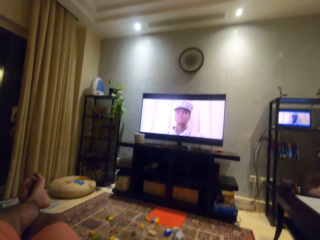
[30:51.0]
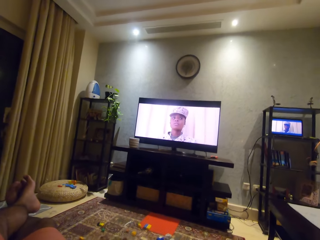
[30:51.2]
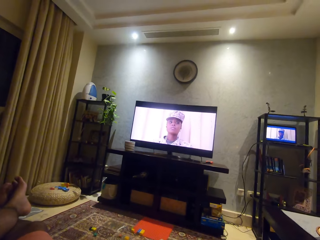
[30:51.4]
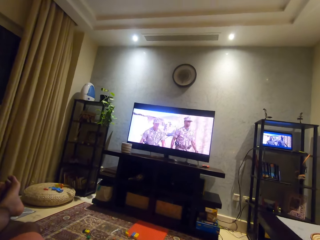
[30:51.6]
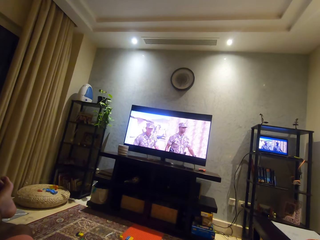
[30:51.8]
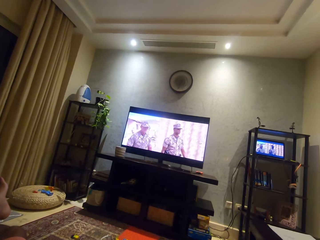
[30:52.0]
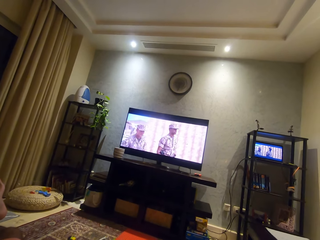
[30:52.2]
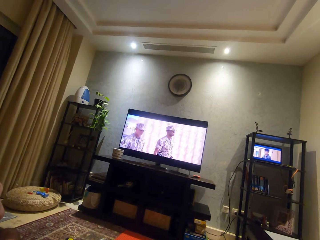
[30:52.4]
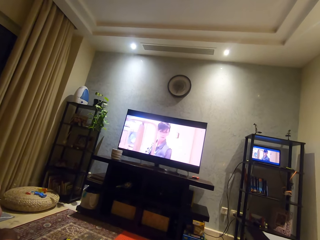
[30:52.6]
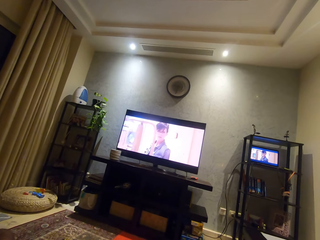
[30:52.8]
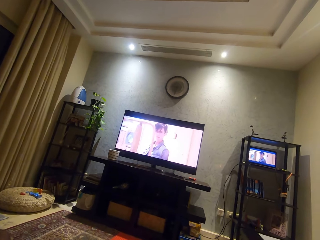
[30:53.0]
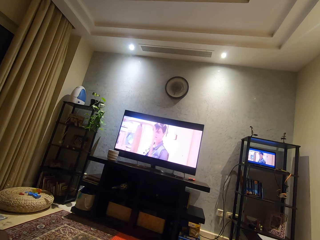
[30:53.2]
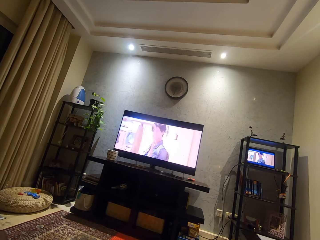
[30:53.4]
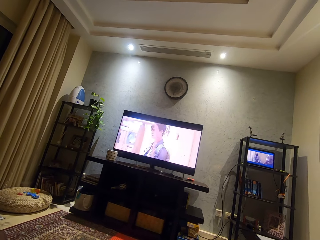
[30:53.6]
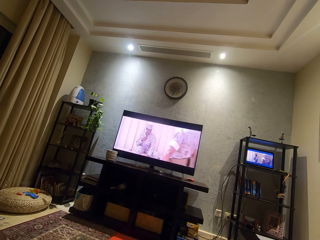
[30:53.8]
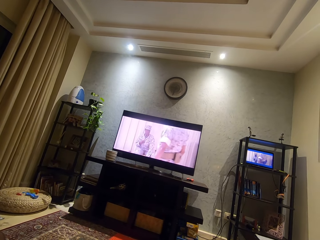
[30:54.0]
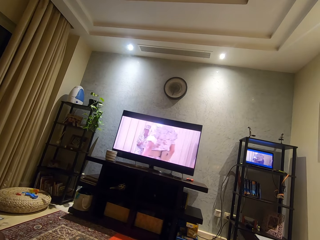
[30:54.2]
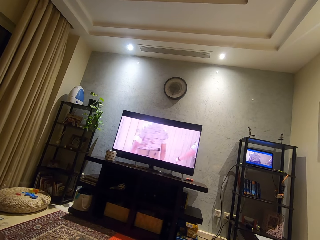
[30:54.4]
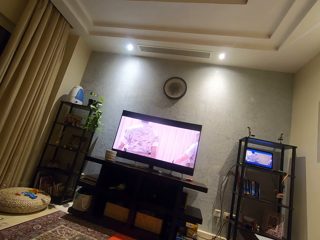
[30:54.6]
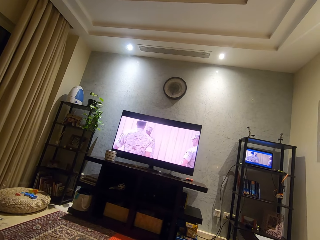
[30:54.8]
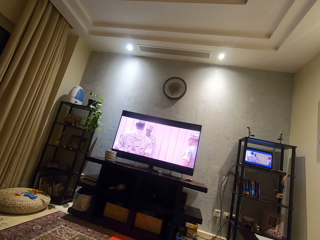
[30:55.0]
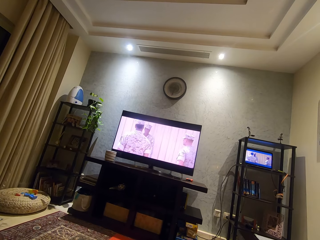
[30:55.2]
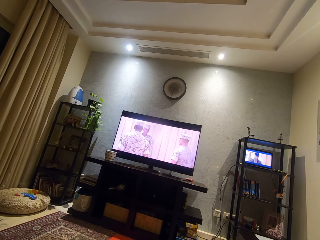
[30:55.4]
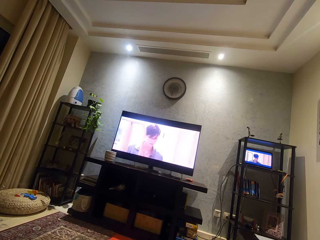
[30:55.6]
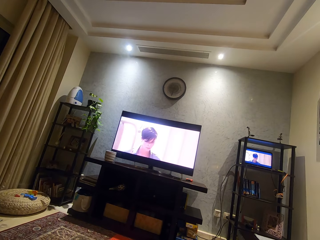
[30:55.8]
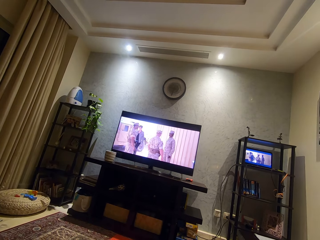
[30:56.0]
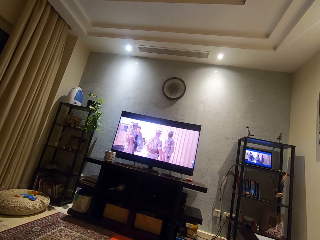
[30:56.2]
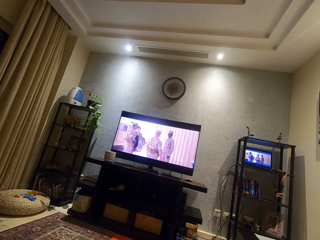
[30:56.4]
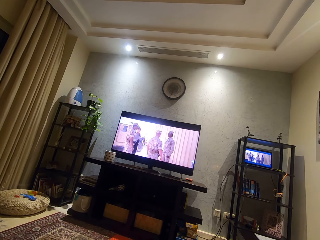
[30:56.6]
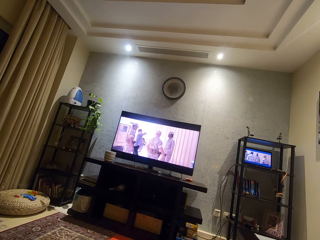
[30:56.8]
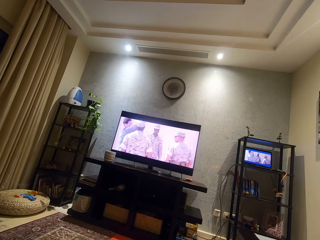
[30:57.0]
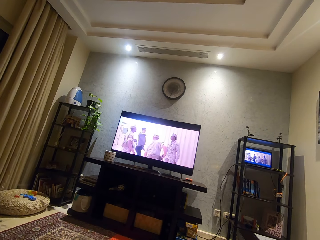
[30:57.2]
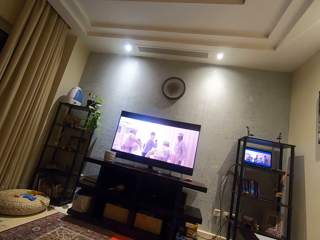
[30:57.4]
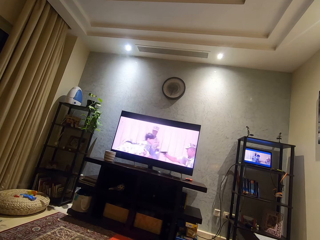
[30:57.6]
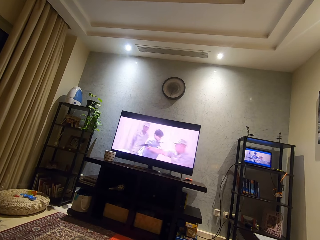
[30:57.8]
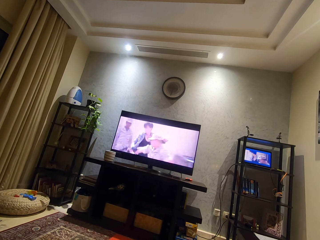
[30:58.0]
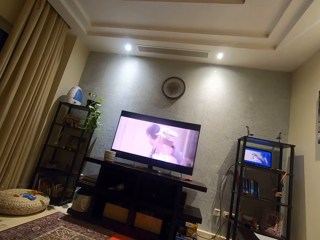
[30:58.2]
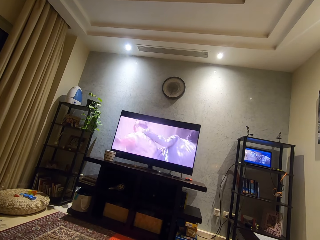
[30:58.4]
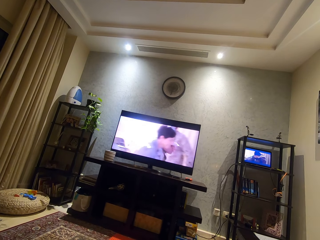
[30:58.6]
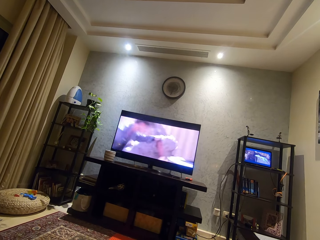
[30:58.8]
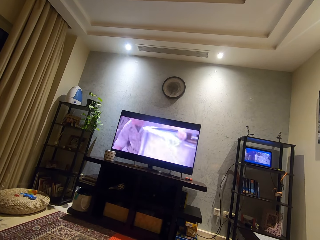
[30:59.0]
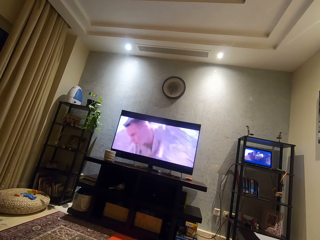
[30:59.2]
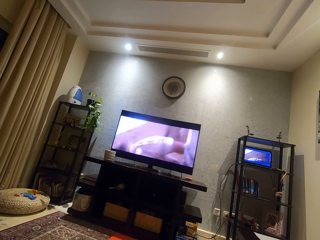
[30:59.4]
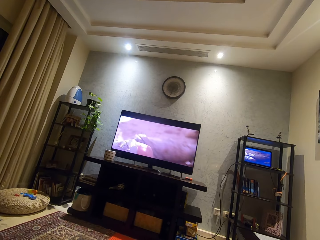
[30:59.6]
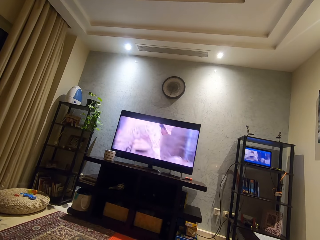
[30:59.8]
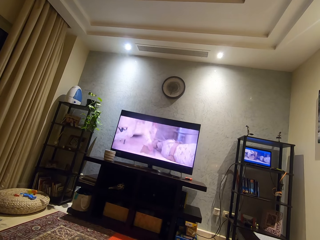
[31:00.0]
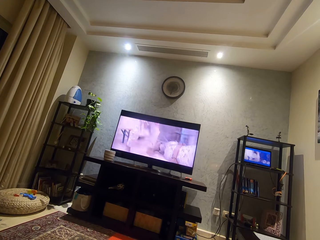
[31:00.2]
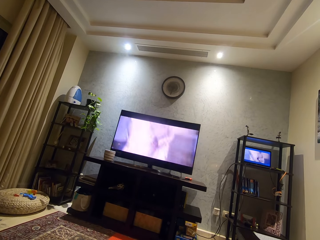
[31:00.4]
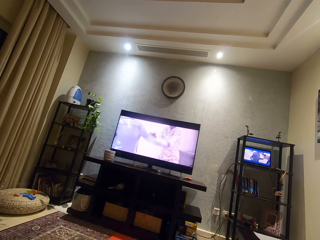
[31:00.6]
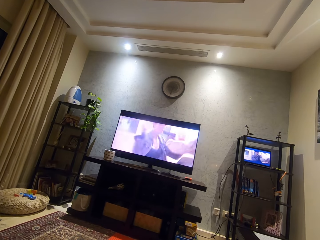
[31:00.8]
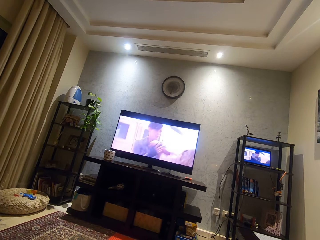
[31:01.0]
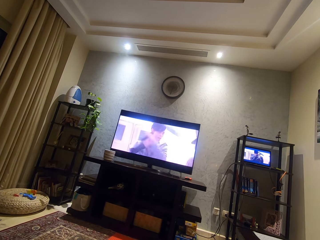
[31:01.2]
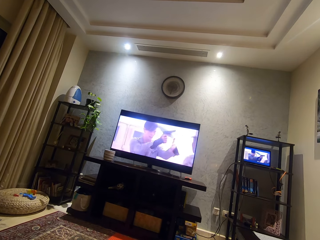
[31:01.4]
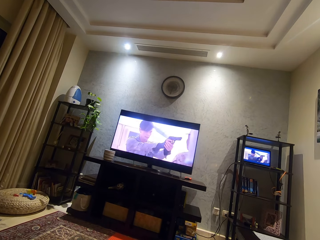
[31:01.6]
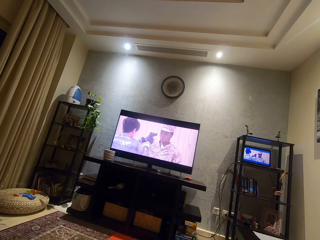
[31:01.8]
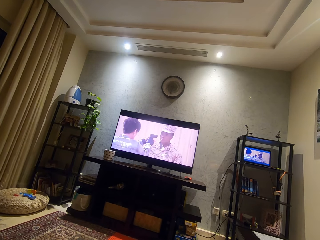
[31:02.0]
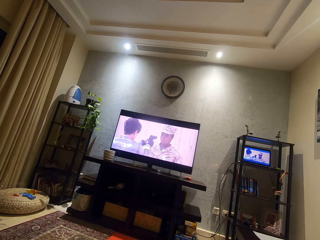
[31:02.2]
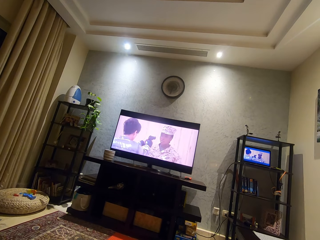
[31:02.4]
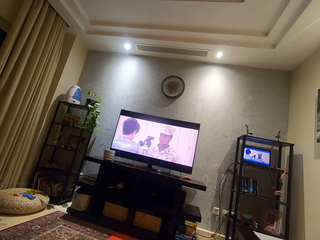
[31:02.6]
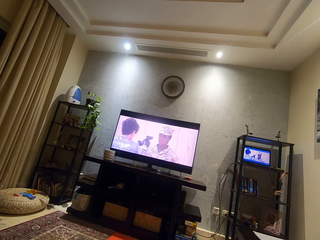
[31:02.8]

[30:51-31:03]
The camera wearer watches the TV. They watch the television.

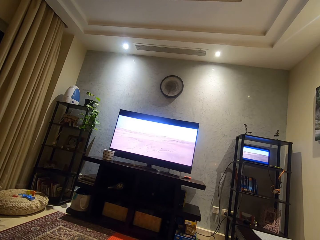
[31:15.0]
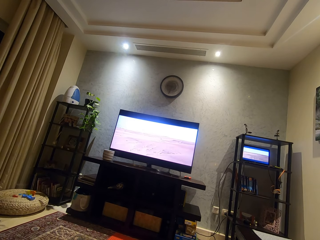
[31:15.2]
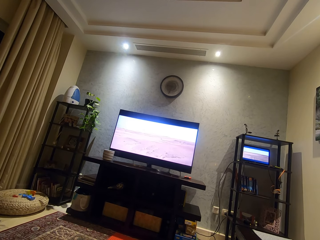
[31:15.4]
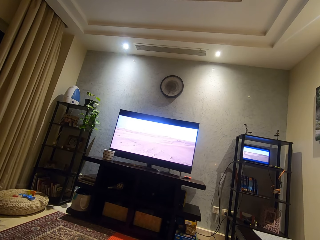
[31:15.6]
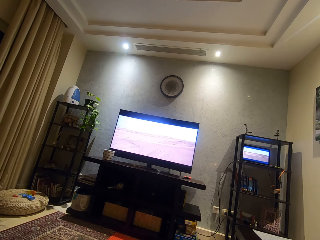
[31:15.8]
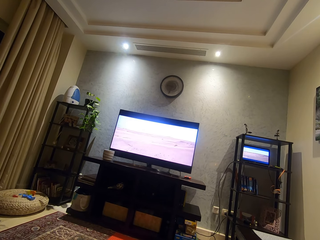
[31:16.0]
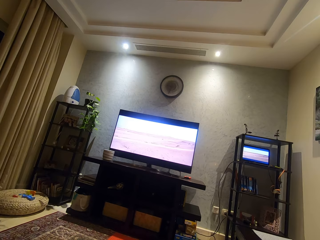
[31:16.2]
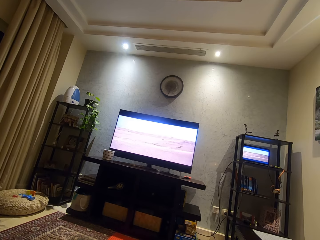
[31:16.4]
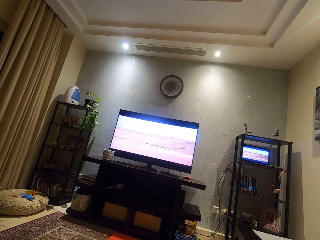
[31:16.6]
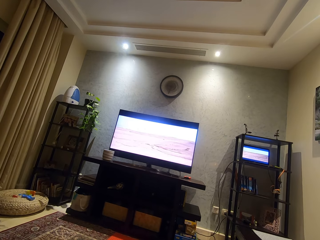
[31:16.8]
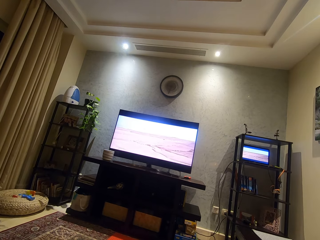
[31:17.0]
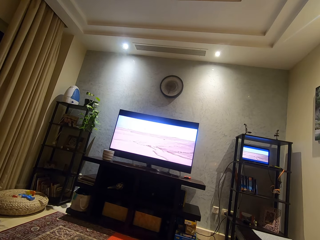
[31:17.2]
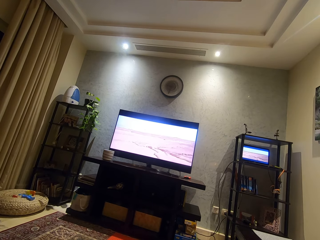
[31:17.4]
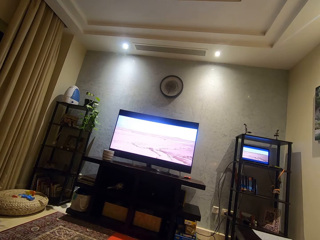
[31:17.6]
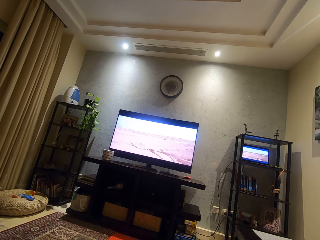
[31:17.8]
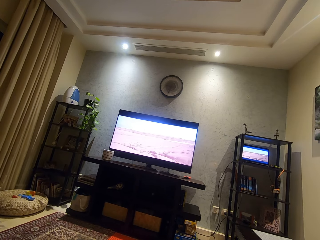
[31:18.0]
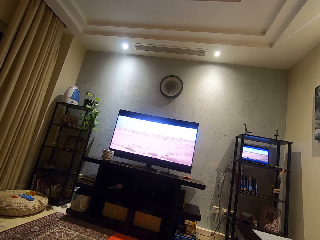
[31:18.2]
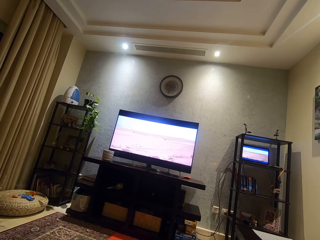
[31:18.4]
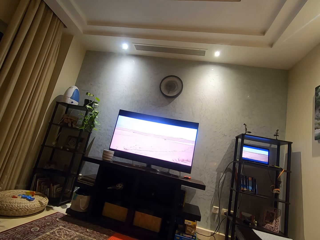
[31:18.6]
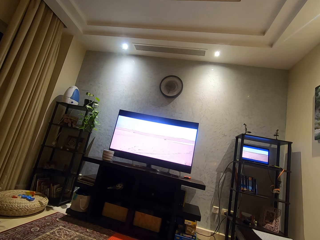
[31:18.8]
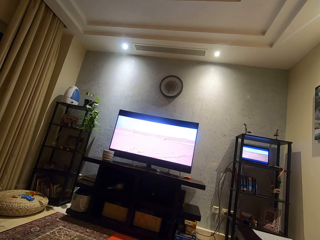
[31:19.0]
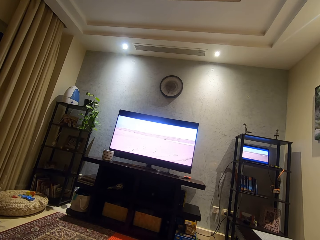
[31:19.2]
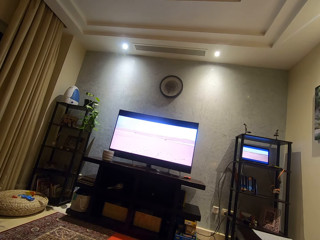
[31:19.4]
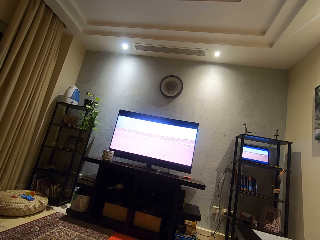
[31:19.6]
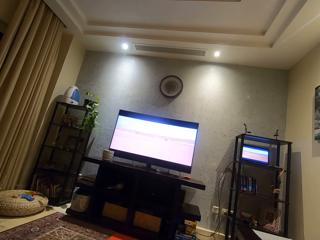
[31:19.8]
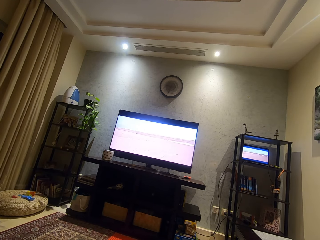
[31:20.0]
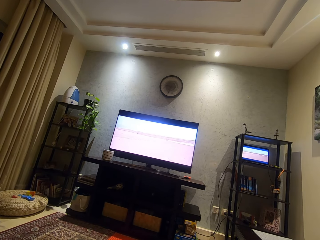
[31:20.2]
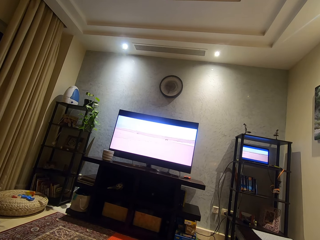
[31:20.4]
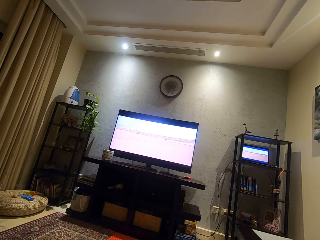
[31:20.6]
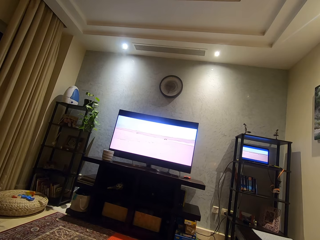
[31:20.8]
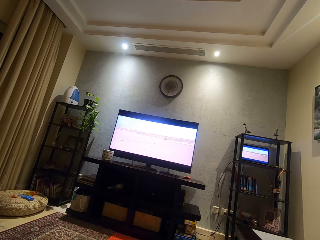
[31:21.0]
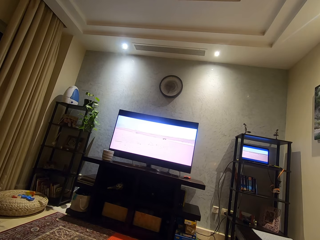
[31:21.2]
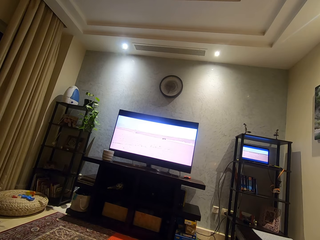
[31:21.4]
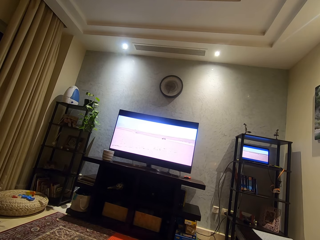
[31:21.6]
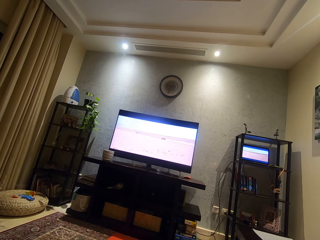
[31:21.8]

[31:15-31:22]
The camera wearer looks around a room.

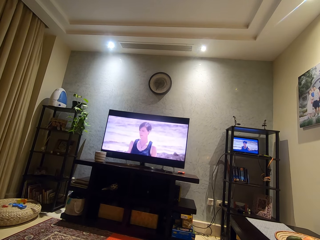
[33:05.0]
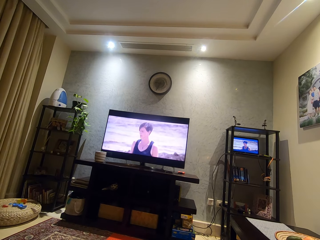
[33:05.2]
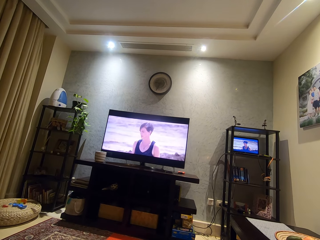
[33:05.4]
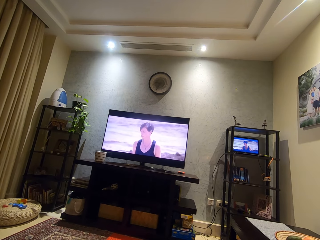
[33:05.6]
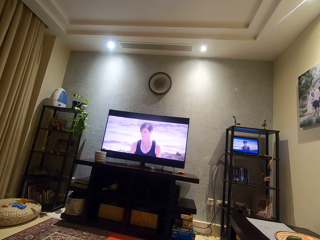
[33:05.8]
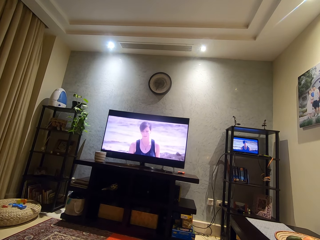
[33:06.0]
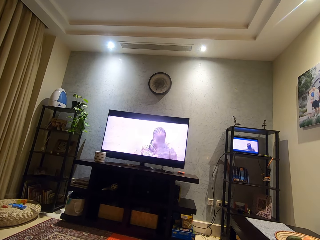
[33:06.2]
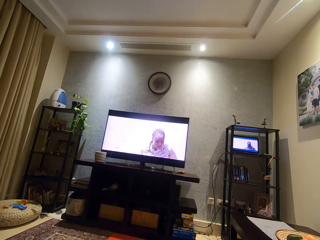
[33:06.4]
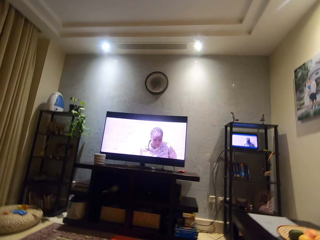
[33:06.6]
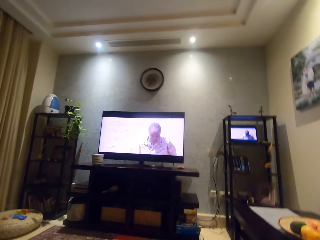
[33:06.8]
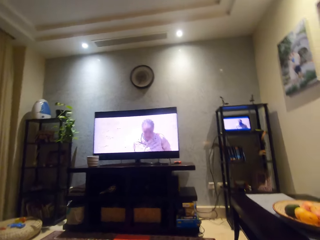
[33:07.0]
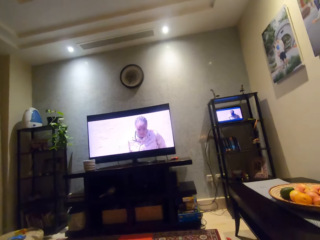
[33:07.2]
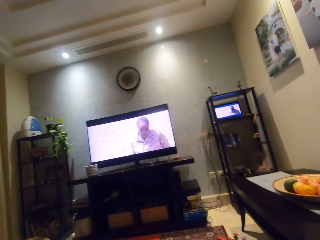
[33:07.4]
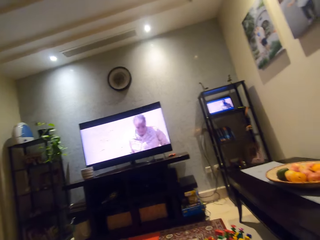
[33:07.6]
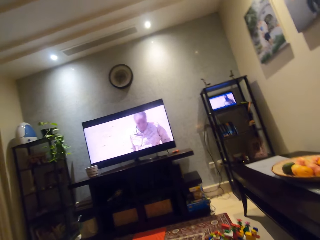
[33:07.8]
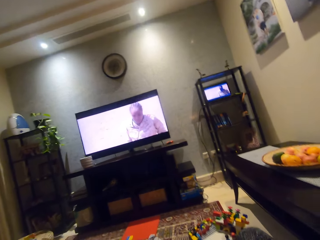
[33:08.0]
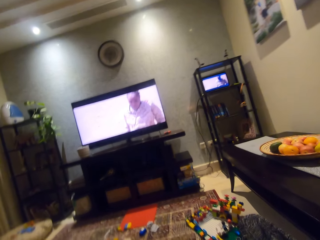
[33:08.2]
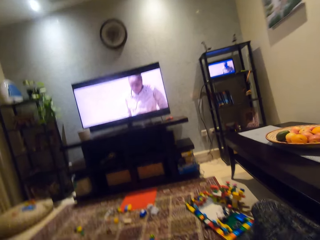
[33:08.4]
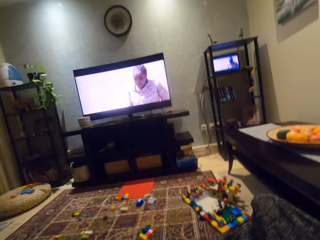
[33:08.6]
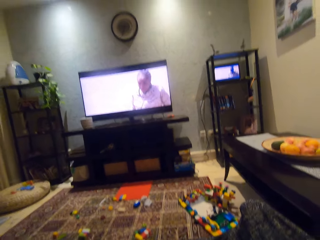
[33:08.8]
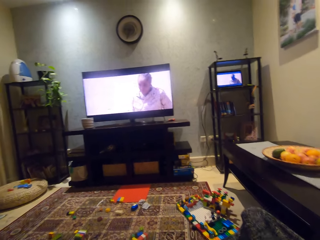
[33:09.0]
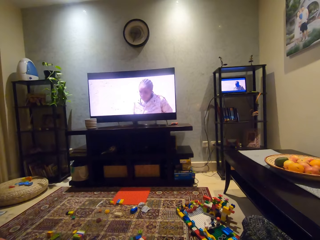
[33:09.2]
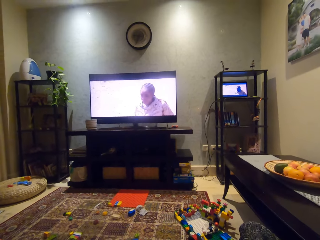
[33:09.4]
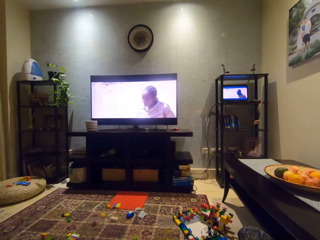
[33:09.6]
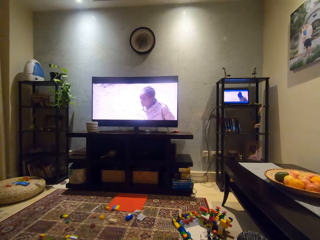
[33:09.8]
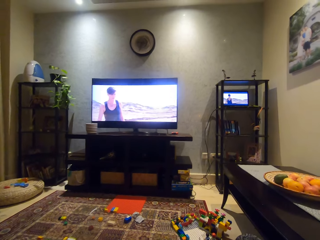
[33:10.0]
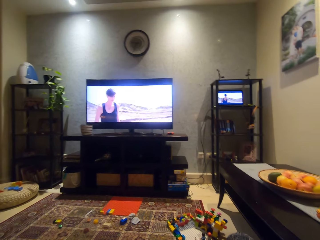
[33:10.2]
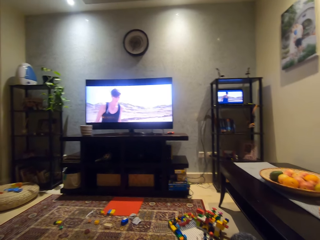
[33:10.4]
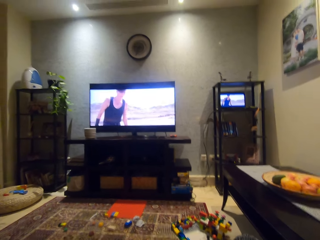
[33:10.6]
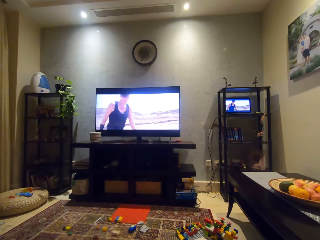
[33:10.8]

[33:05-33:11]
The camera wearer adjusts his camera.
